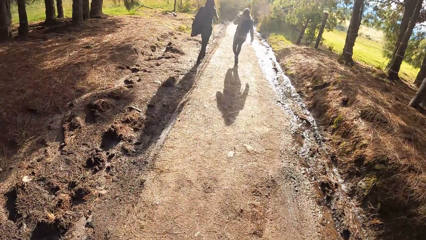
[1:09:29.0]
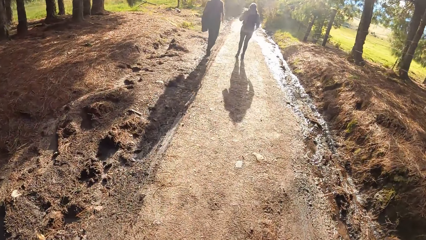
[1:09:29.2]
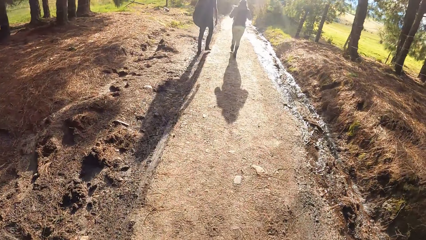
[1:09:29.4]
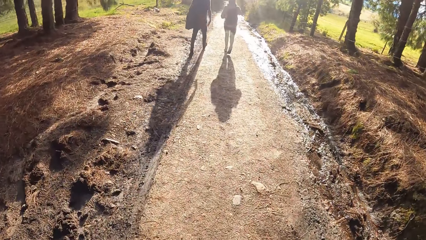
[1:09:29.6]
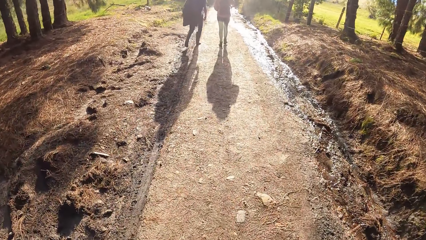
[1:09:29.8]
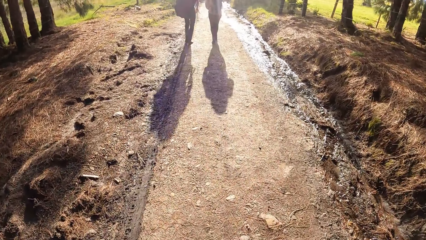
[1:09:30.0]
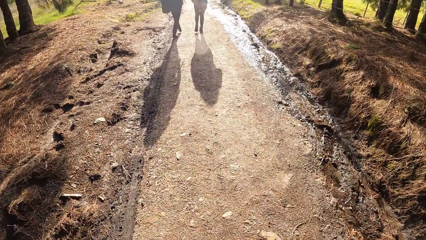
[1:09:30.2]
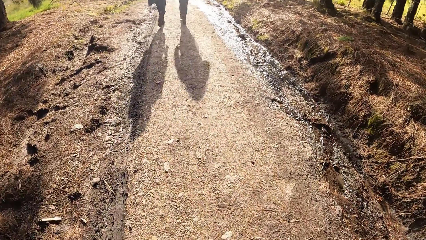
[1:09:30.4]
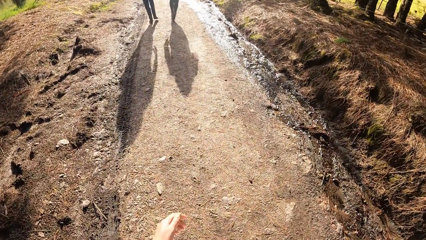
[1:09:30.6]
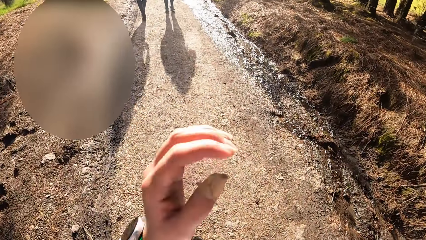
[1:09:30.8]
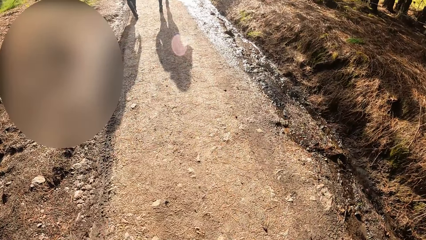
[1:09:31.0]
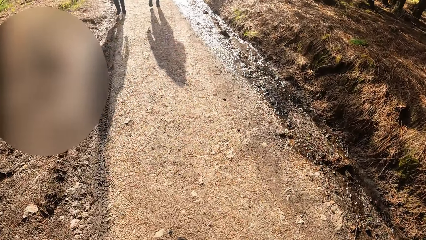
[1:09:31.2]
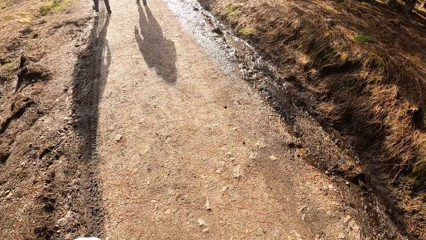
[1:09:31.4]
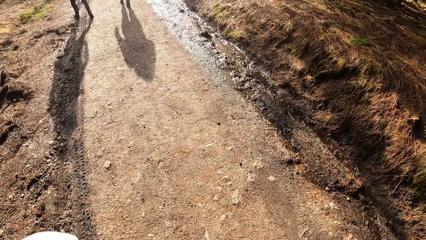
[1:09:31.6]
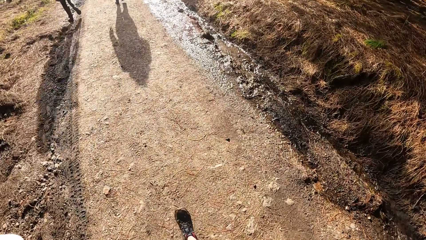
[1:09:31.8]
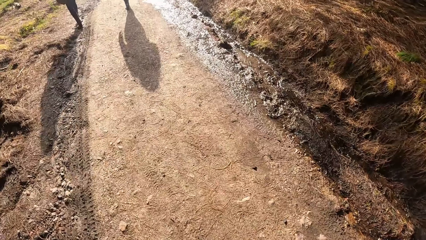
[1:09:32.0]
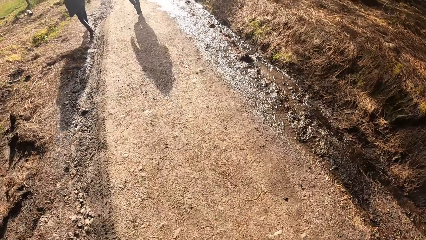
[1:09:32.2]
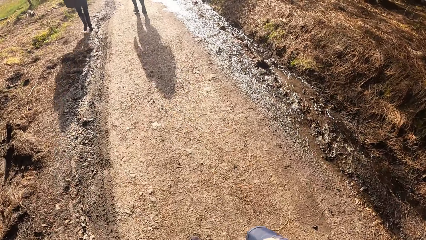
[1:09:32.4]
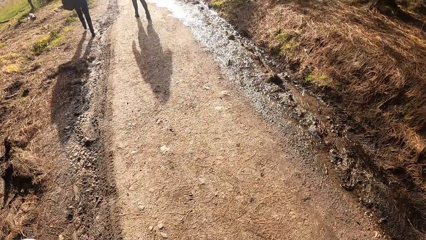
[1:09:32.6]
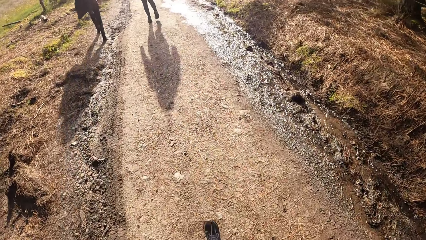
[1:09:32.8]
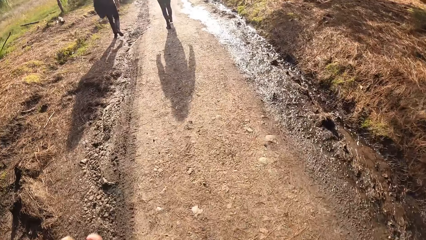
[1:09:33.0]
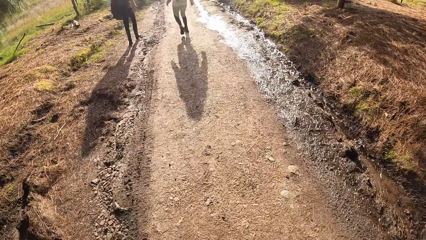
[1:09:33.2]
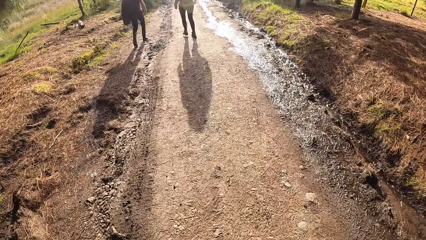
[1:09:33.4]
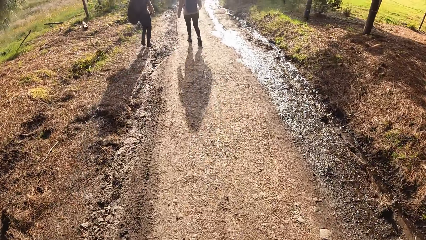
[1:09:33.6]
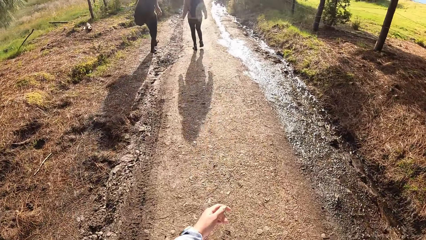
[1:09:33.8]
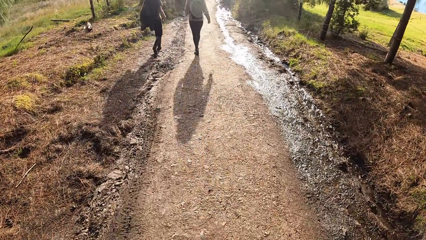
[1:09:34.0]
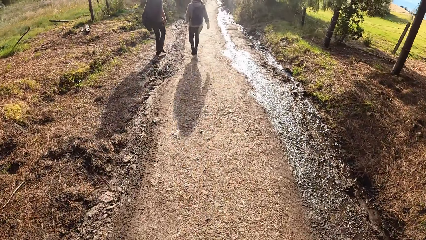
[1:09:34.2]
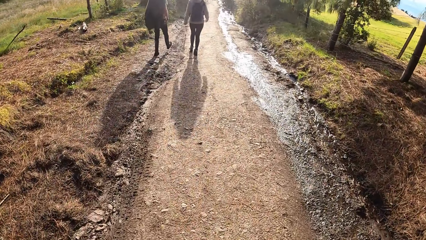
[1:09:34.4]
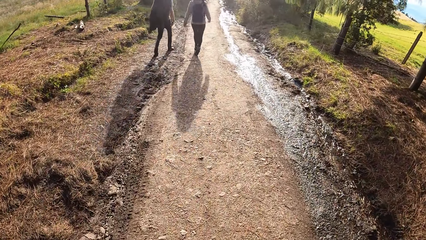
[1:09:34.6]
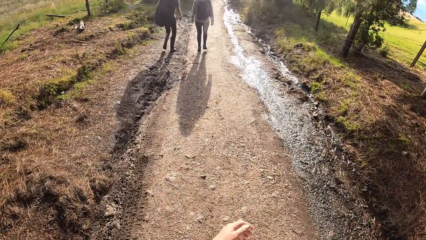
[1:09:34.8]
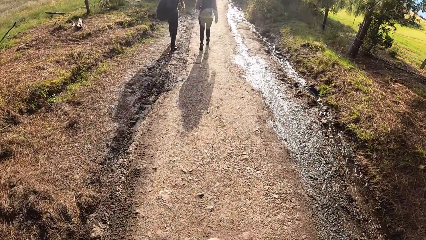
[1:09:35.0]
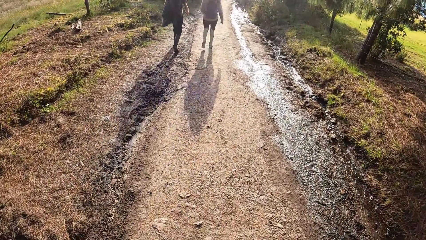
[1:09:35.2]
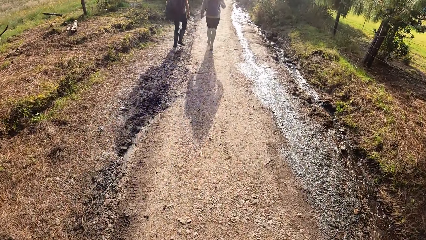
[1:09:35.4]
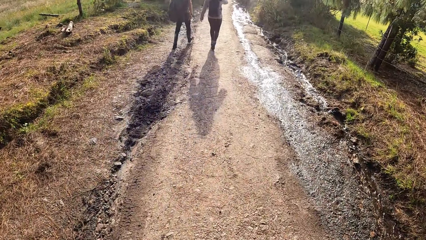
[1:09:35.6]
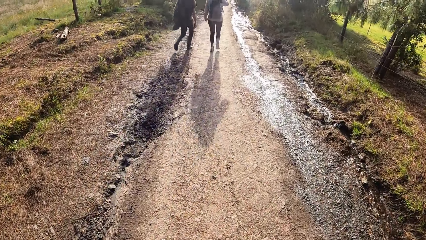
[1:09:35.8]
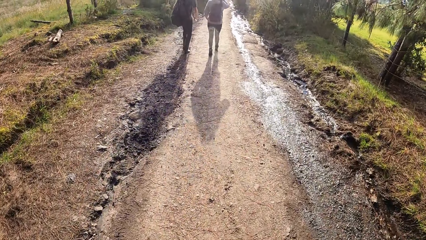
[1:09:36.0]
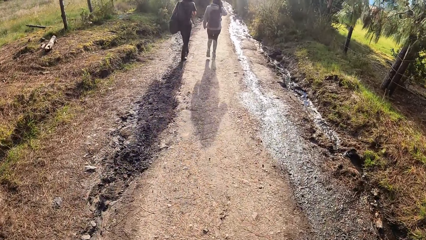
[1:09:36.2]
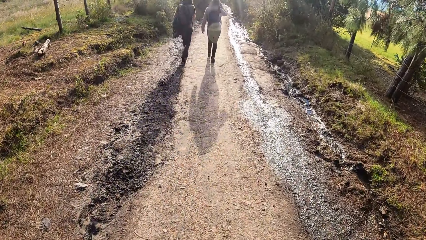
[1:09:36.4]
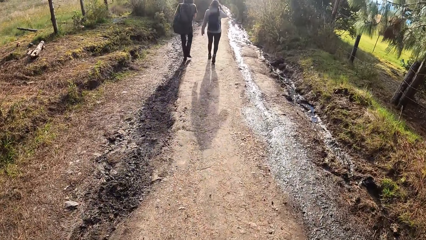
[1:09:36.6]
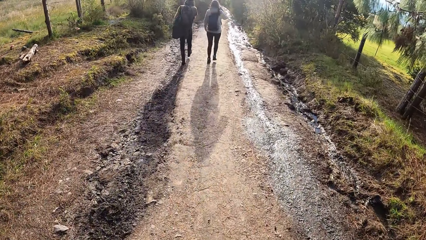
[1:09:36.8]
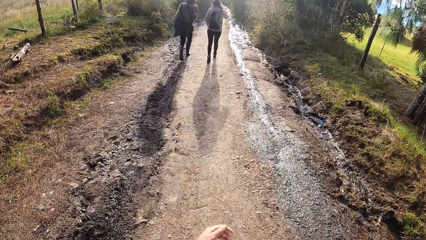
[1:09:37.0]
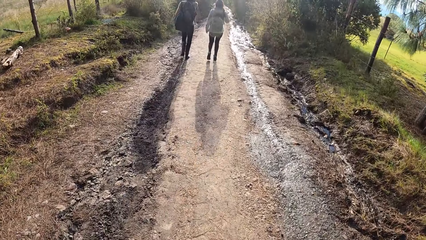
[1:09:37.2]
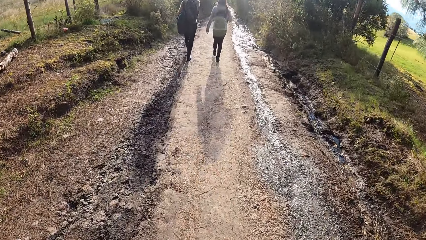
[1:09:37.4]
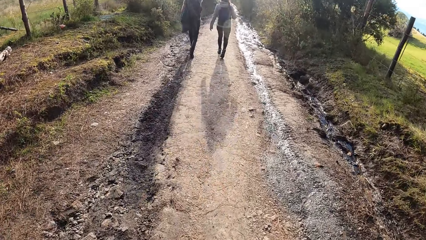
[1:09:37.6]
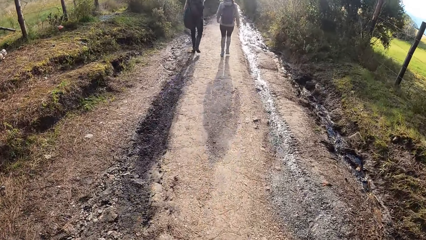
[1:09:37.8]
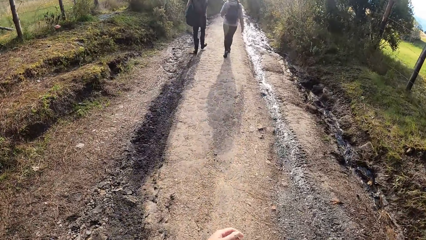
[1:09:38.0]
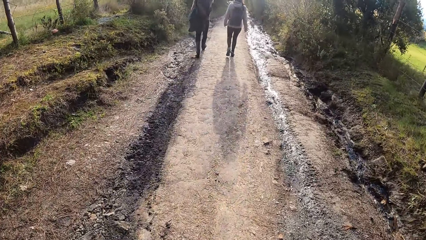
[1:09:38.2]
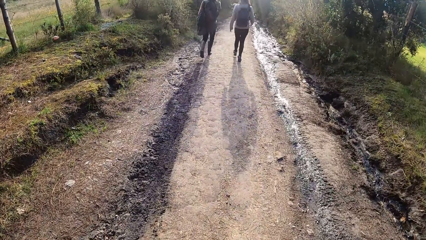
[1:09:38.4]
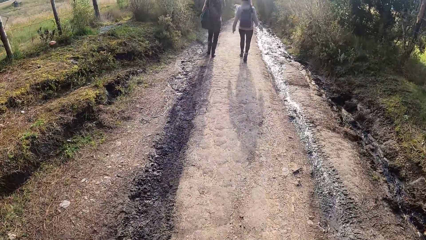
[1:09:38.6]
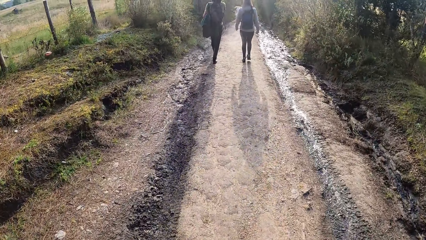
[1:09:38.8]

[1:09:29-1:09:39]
The camera wearer lifts her hand up. She walks along the pathway.

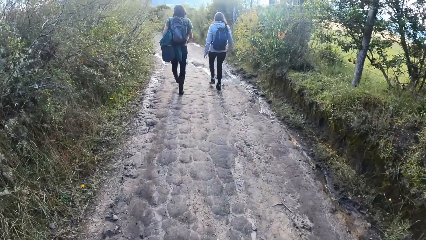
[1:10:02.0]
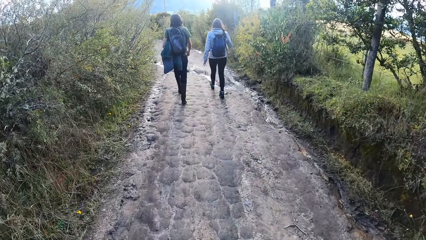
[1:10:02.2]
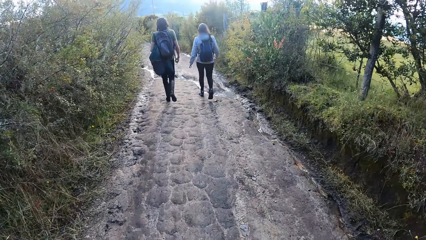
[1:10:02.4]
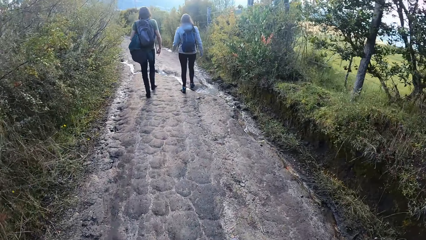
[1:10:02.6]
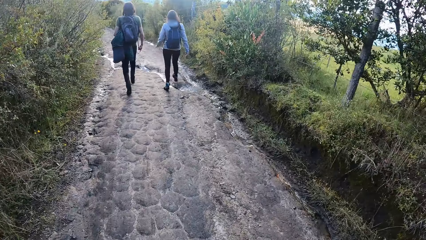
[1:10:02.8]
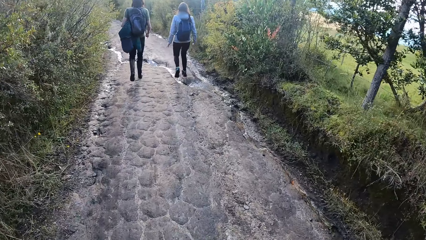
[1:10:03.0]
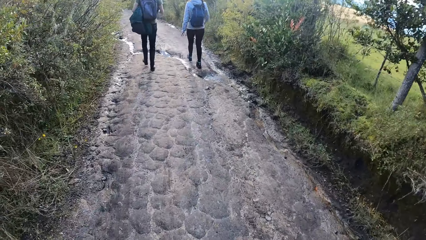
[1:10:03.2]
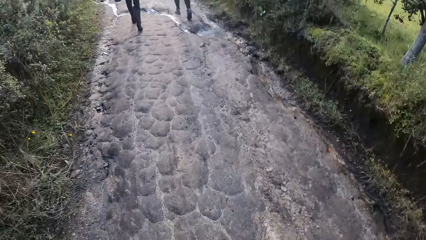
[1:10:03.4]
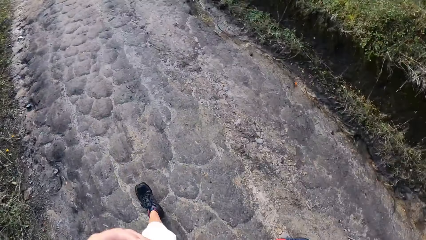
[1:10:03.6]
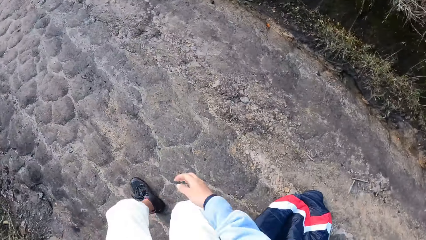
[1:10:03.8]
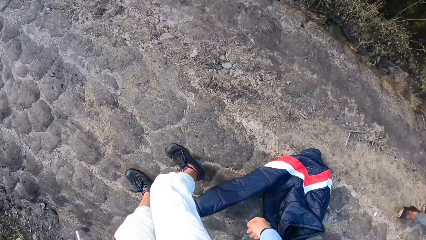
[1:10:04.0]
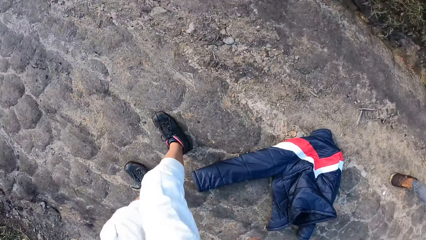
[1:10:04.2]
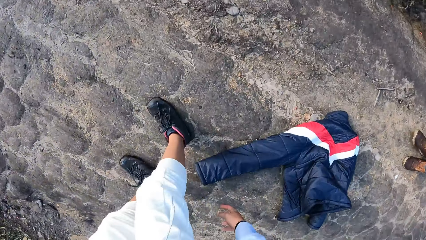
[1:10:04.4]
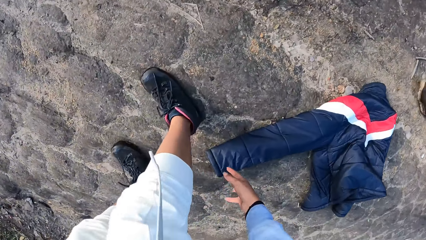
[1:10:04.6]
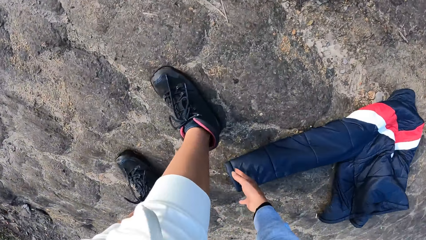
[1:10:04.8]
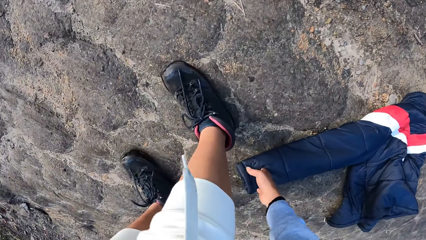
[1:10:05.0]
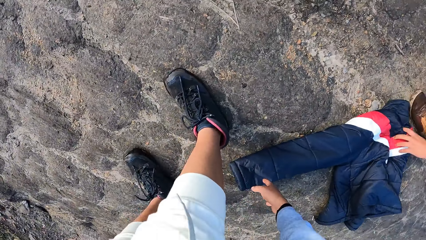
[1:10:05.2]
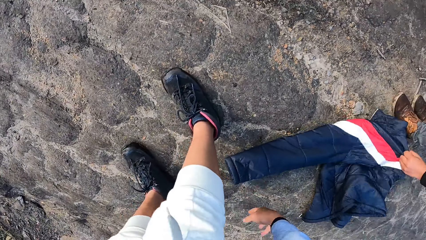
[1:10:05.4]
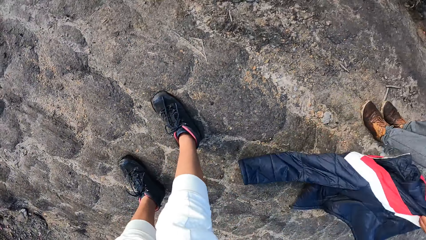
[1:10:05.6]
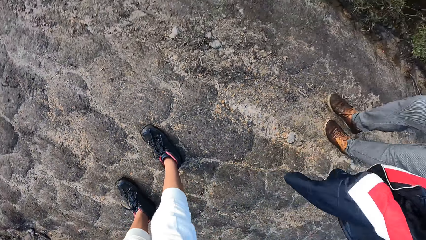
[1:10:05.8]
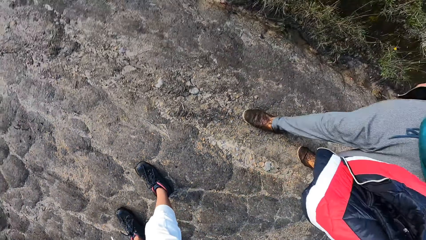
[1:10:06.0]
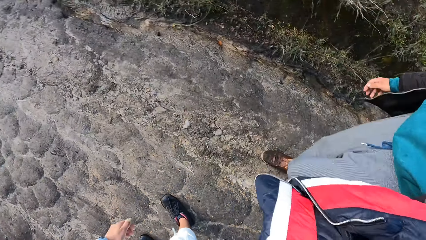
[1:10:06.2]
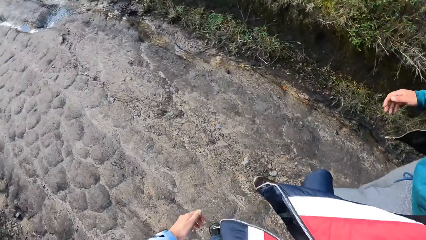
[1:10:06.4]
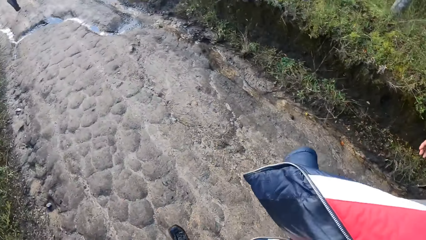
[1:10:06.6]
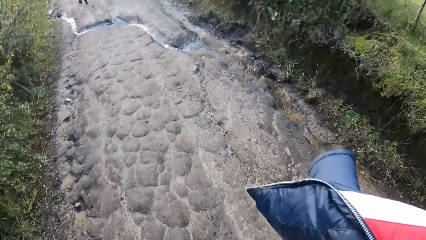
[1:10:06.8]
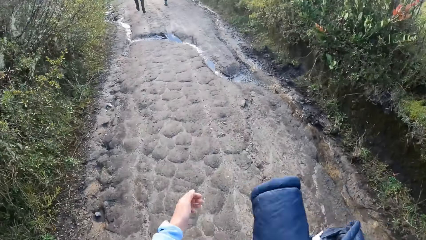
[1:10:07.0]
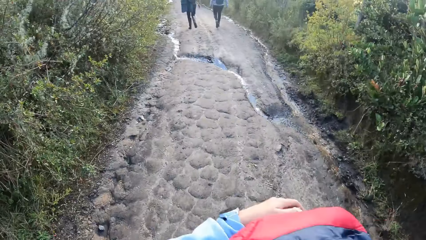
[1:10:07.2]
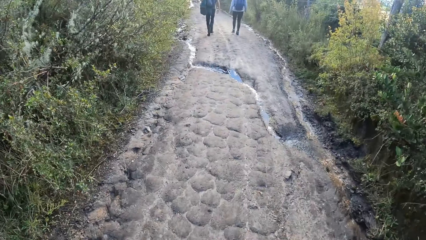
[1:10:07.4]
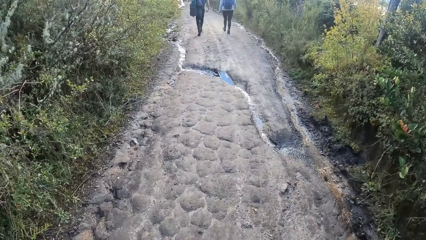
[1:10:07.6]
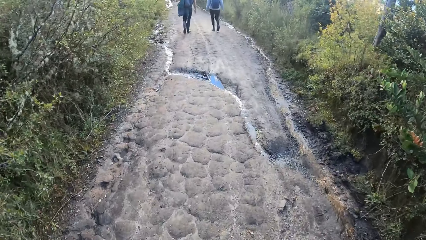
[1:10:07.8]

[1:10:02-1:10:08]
The camera wearer drops the jacket. She stretches her hand to the jacket. A man picks up the jacket. The man hands the jacket to the camera wearer. The camera wearer walks along the pathway.
